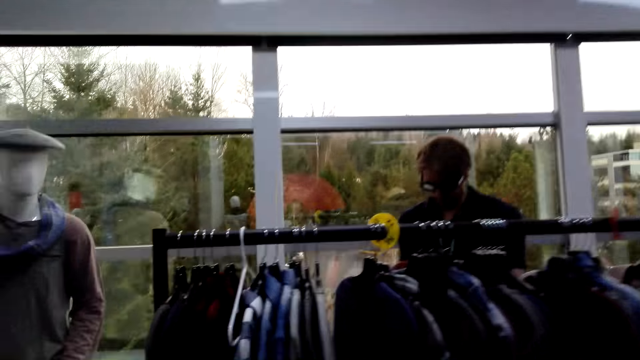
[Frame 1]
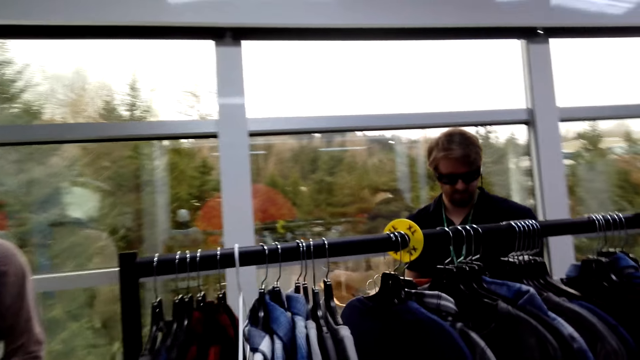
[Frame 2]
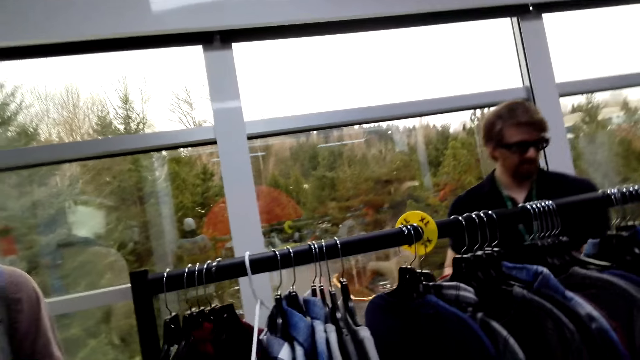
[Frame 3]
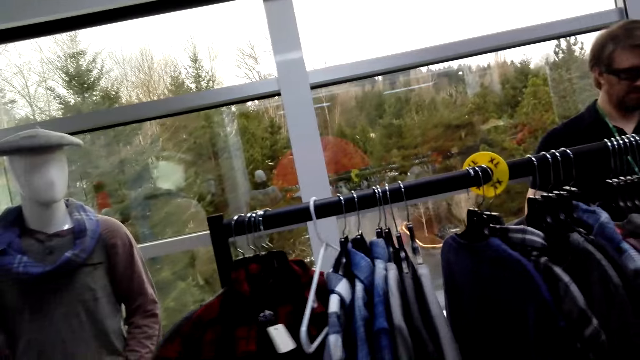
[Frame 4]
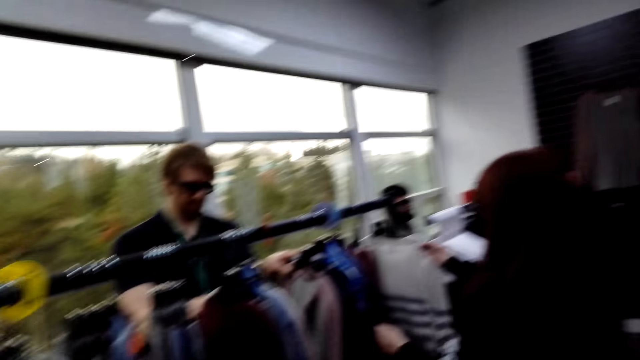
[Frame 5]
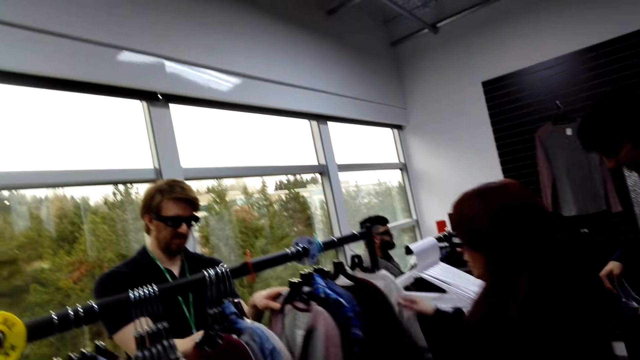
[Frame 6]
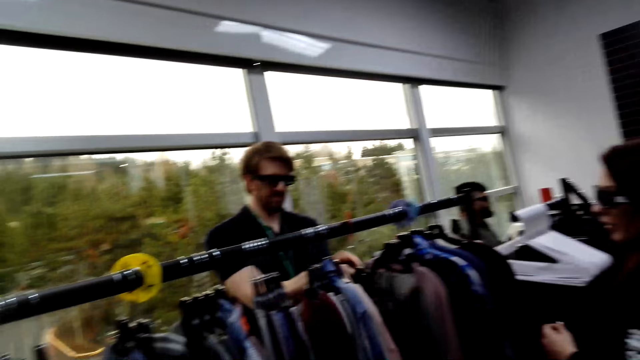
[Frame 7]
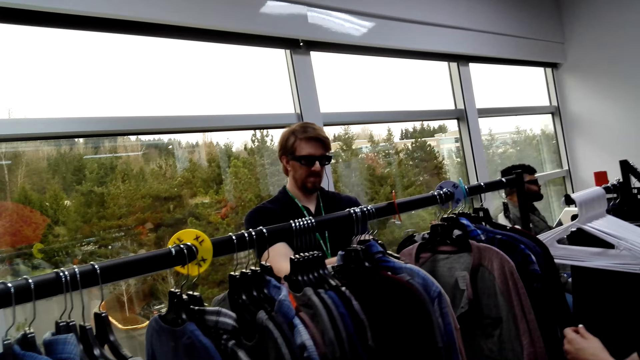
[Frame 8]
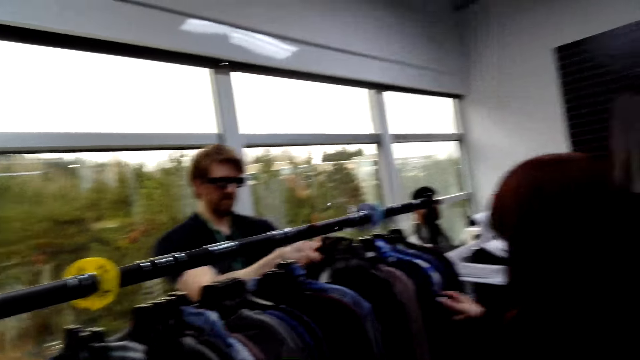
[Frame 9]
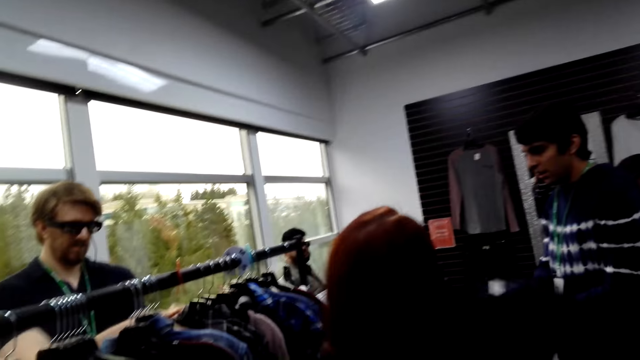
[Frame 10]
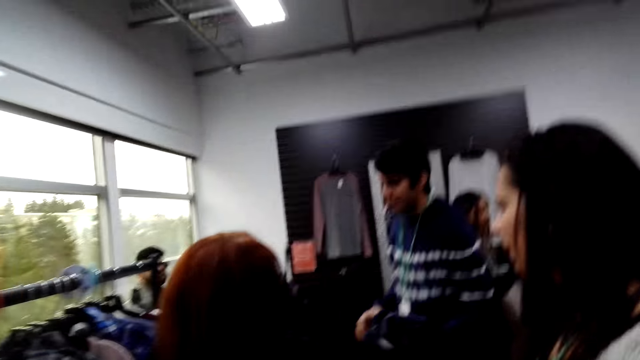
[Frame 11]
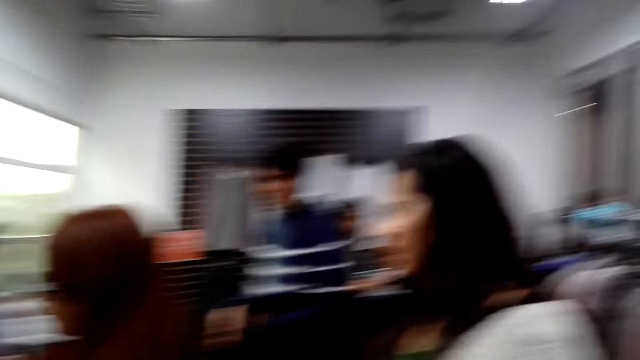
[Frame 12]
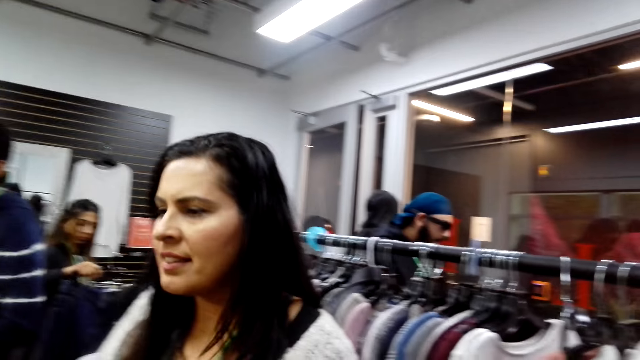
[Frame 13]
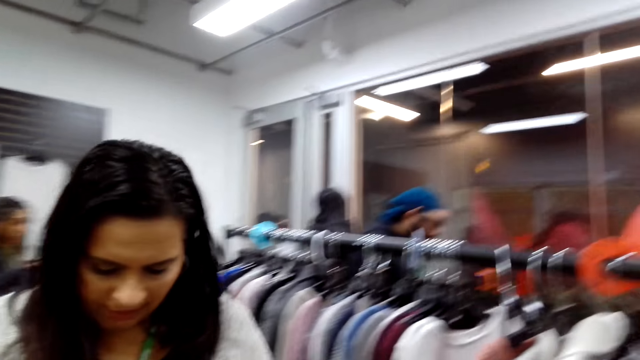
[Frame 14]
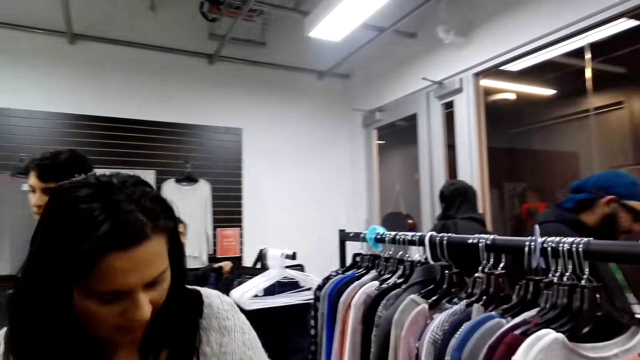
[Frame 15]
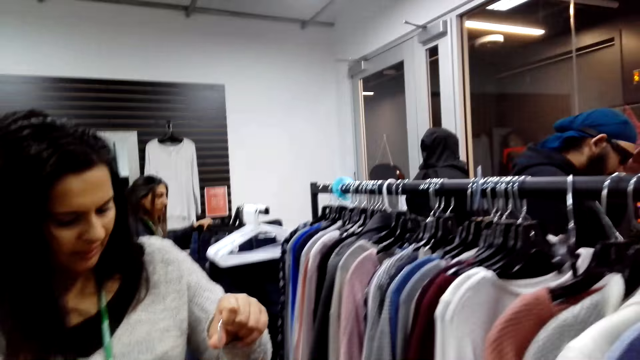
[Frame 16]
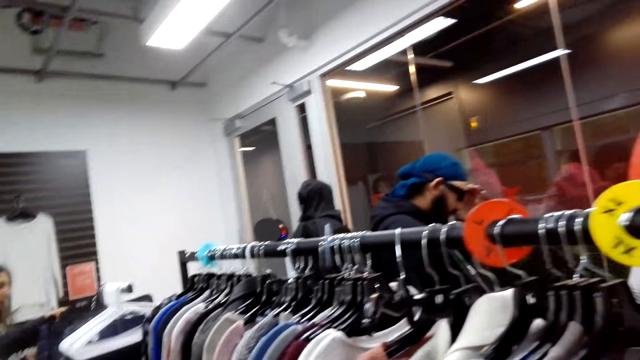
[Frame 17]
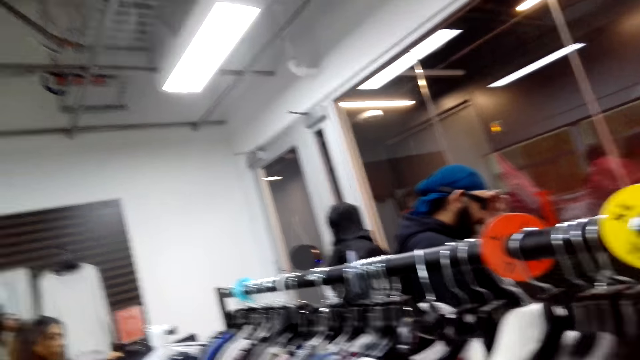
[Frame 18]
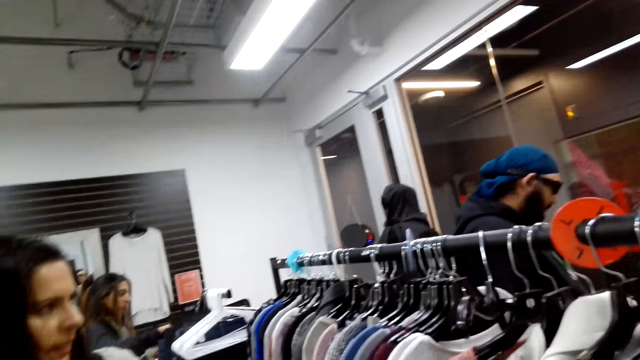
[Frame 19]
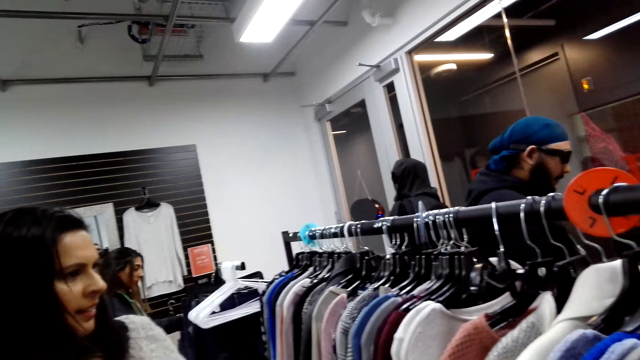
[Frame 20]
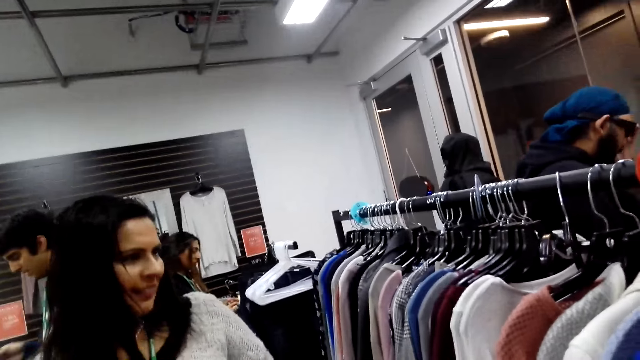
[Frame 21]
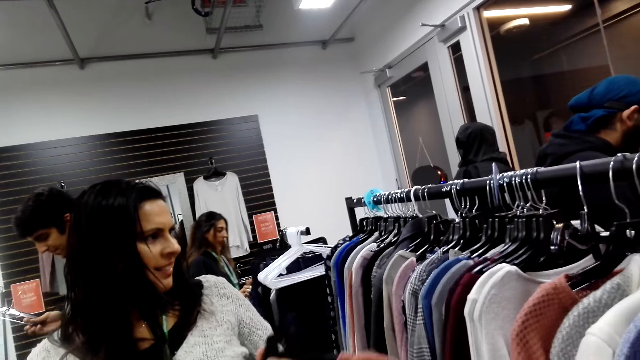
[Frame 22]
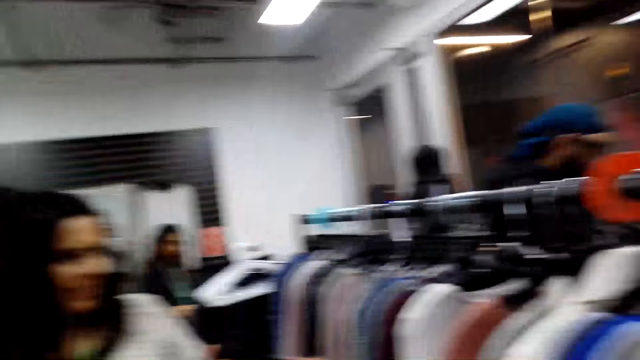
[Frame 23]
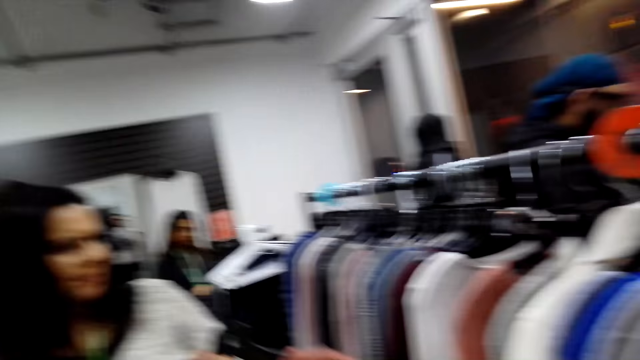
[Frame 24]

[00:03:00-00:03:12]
The camera wearer touches a shirt. A person stands beside the display. The camera wearer looks around. A woman talks to the camera wearer. The camera wearer speaks to the woman. Another person holds a sweater on a hanger. The camera wearer stares around.

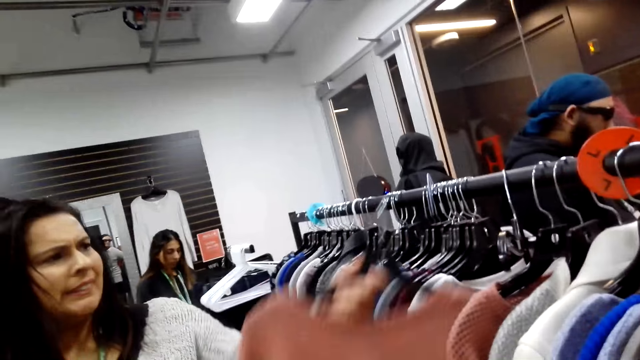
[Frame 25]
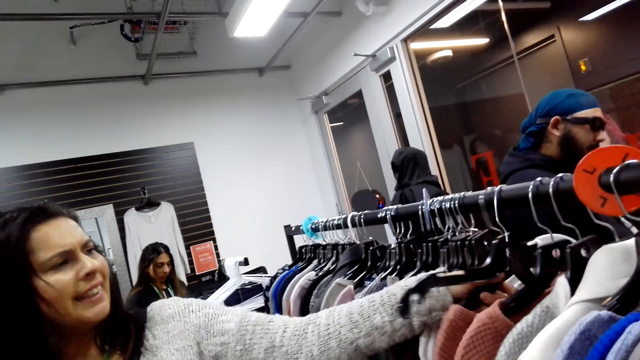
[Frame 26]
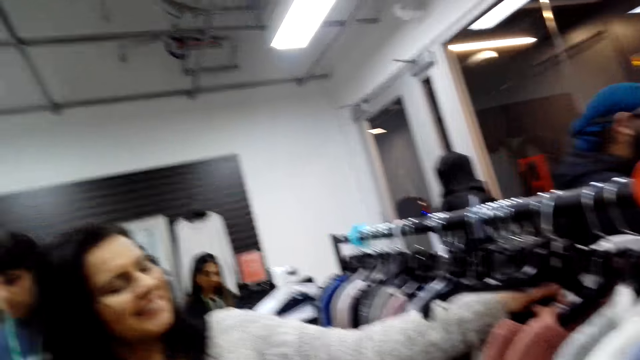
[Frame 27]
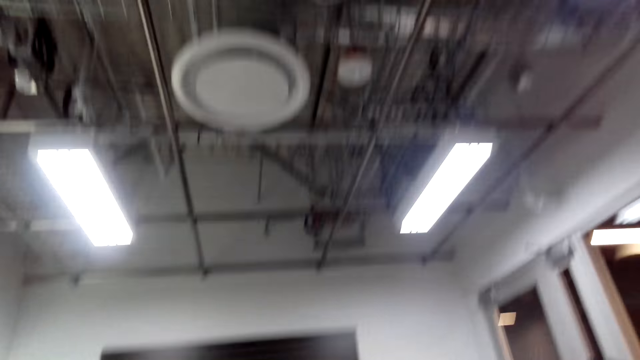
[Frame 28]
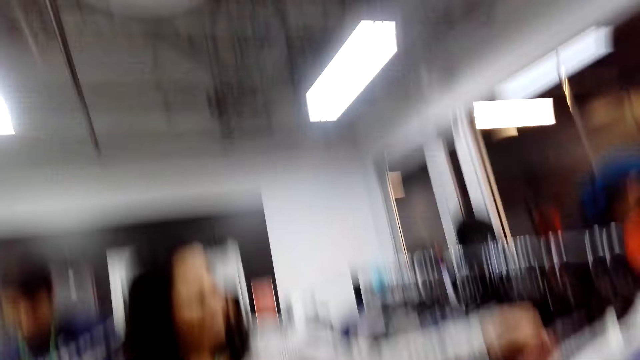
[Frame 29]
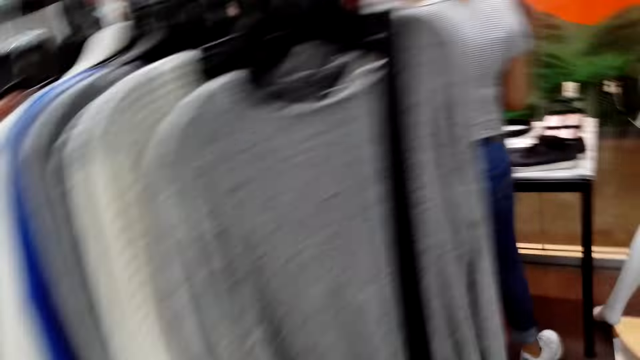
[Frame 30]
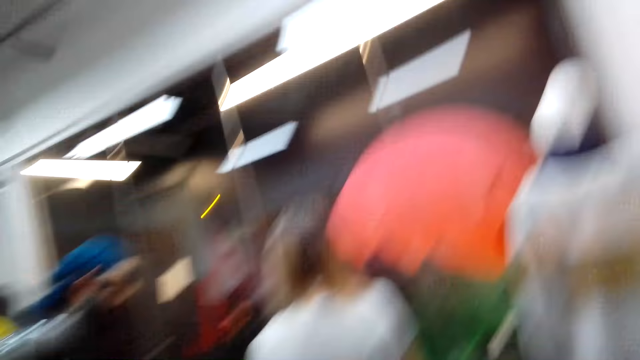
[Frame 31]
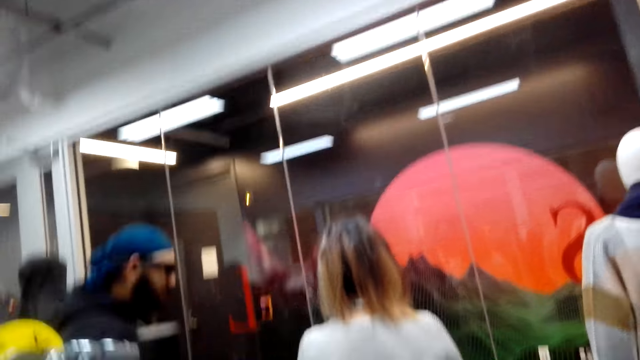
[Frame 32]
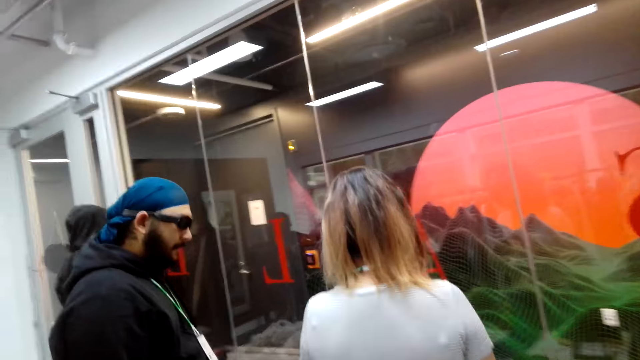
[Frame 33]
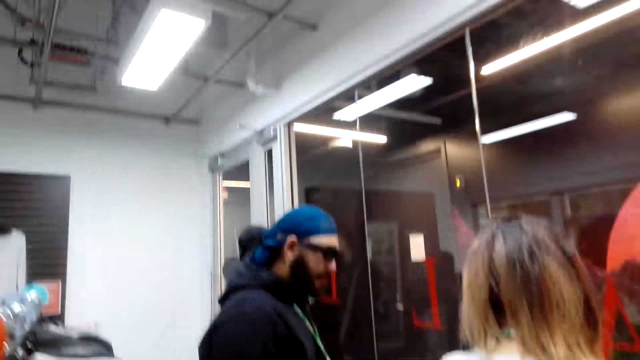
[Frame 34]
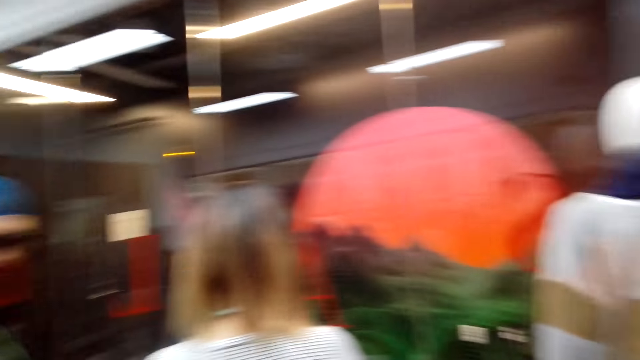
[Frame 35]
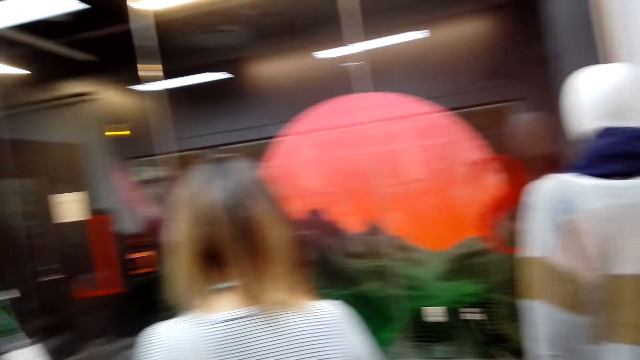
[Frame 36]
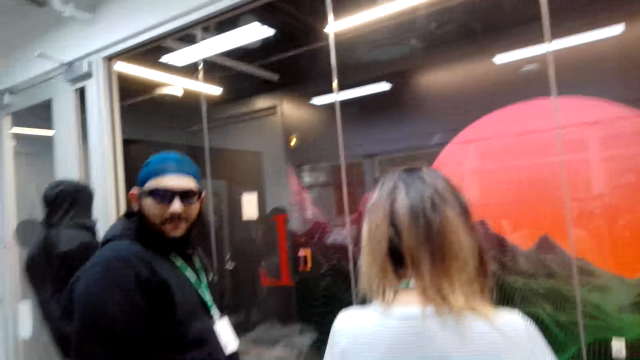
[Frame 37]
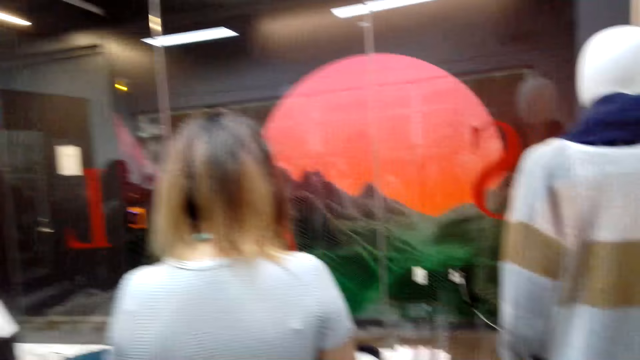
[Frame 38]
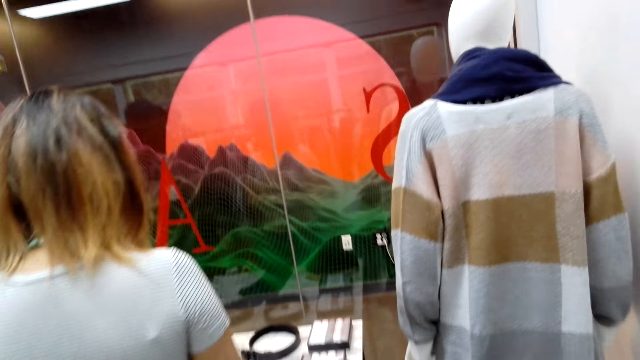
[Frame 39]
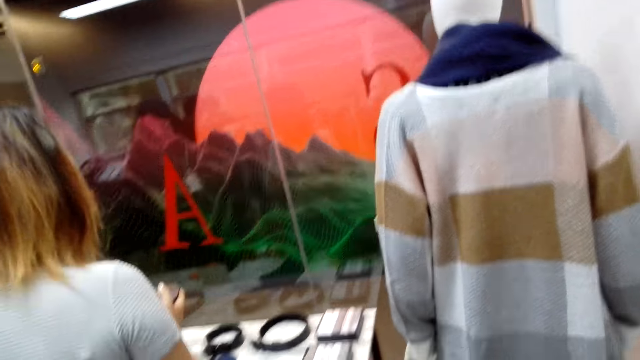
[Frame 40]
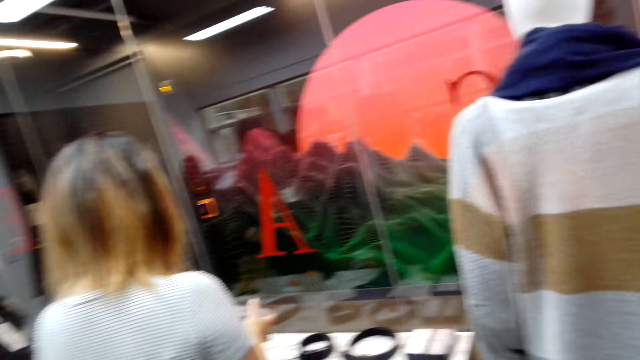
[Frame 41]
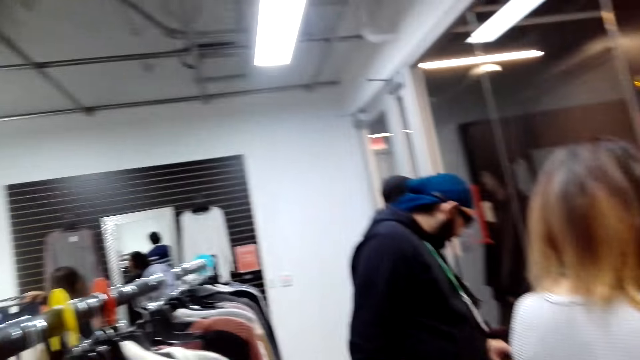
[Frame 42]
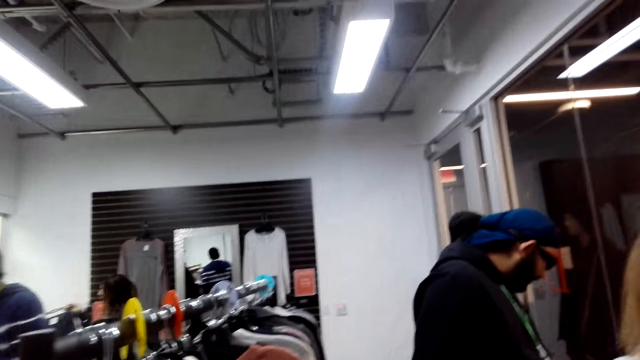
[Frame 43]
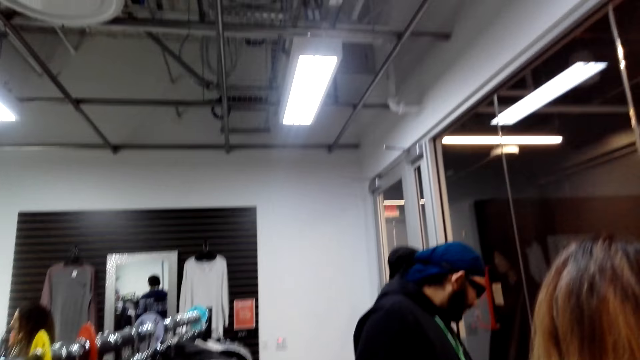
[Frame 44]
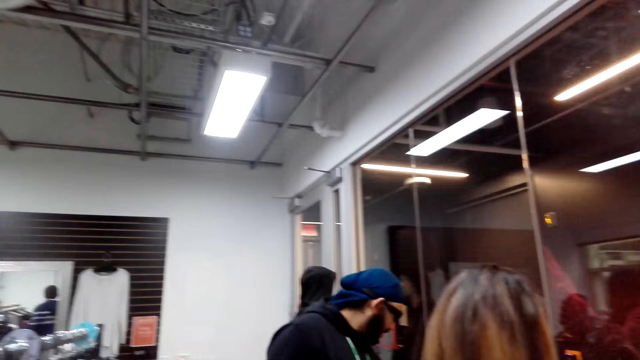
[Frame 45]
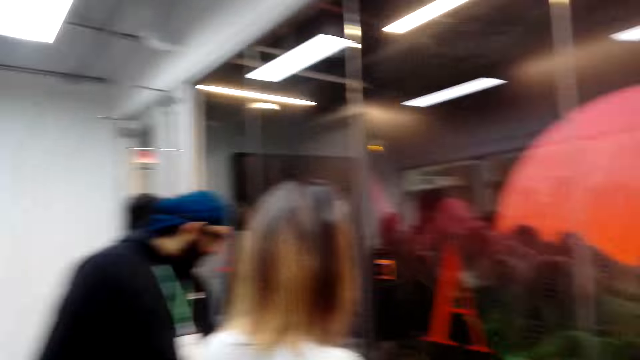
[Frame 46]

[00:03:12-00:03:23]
A woman hangs the top on the rack. The camera wearer looks around. A person and another person stand near the window.
